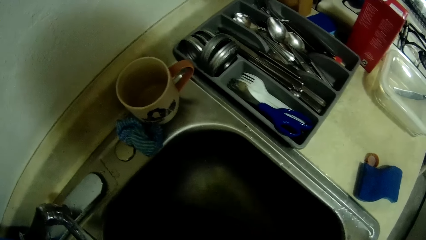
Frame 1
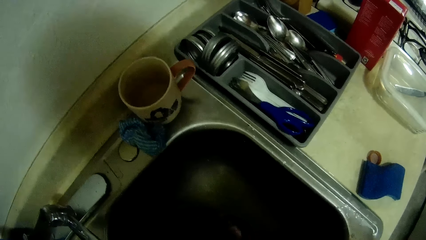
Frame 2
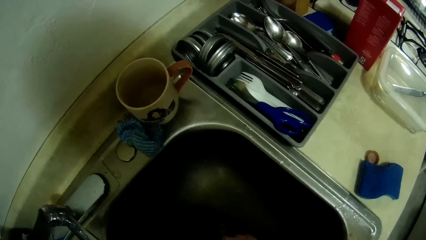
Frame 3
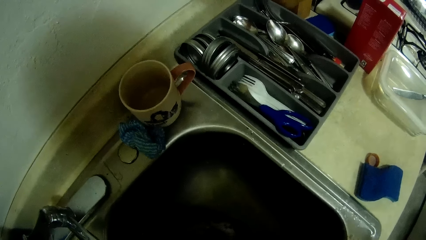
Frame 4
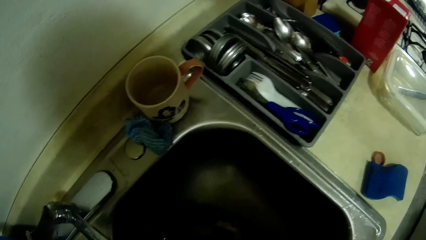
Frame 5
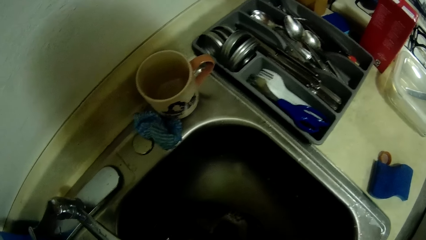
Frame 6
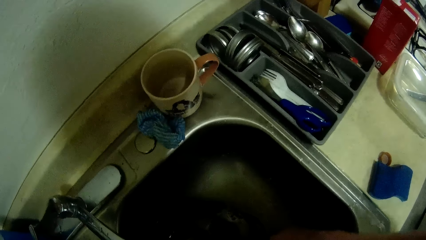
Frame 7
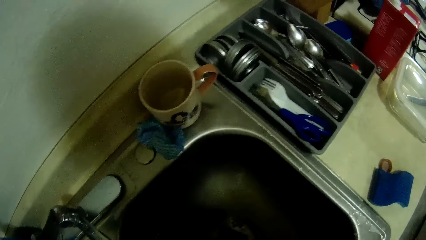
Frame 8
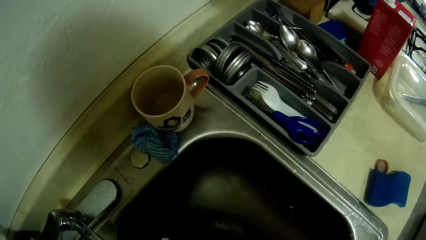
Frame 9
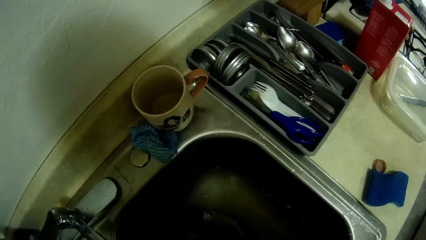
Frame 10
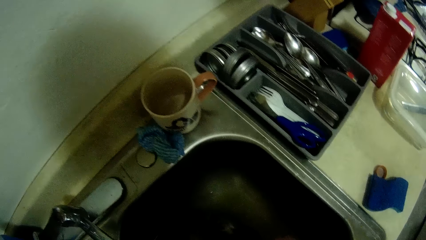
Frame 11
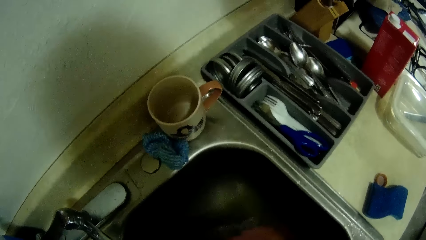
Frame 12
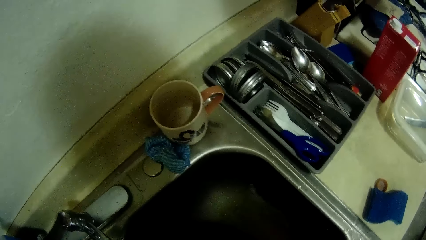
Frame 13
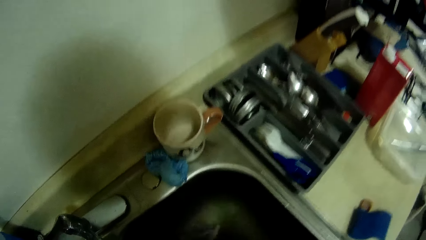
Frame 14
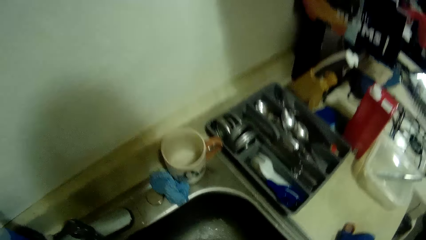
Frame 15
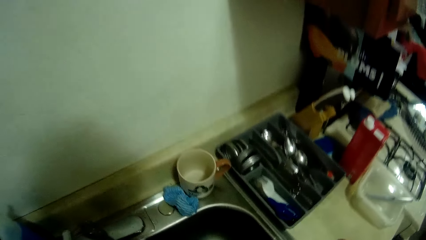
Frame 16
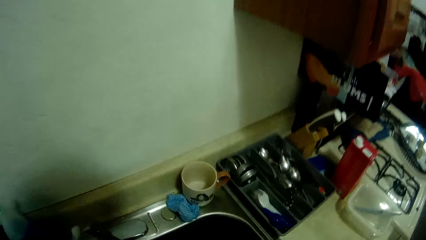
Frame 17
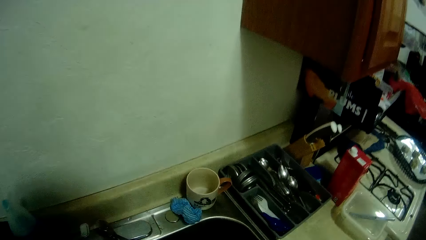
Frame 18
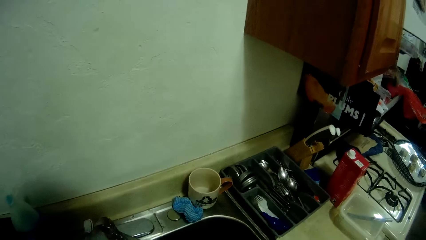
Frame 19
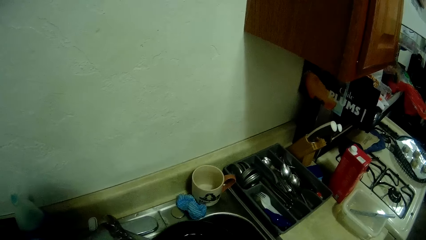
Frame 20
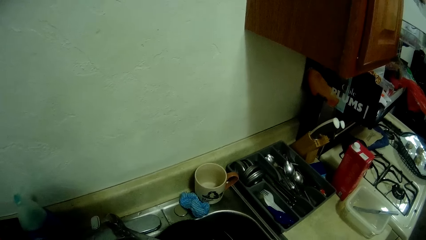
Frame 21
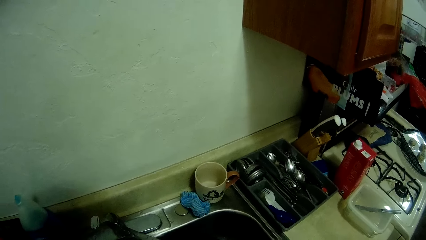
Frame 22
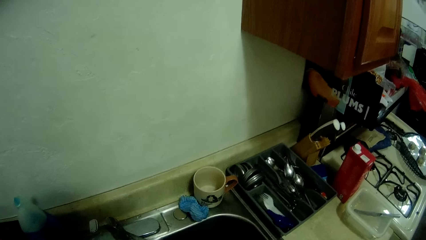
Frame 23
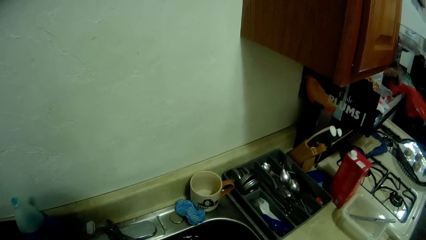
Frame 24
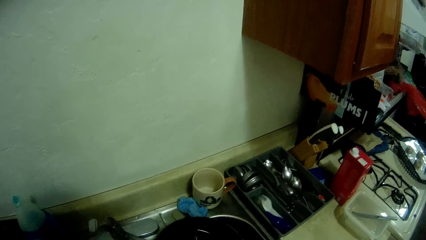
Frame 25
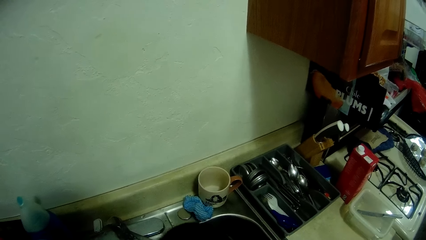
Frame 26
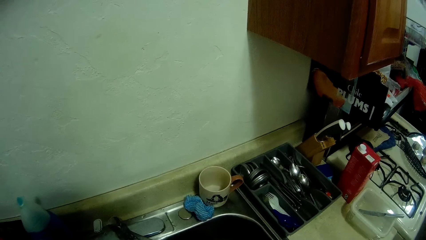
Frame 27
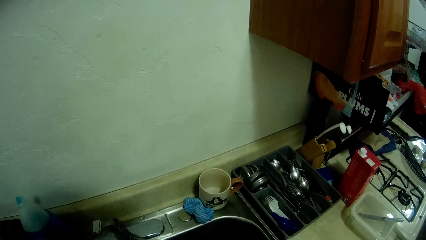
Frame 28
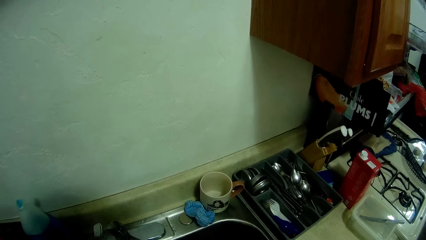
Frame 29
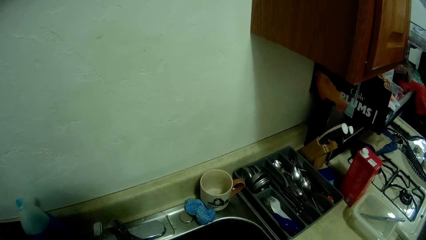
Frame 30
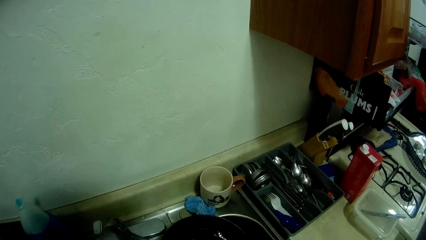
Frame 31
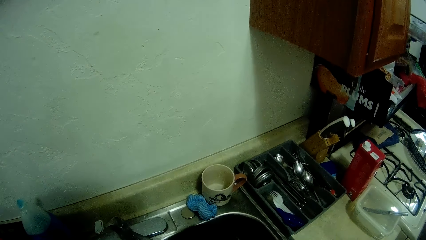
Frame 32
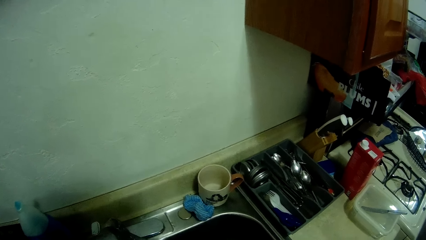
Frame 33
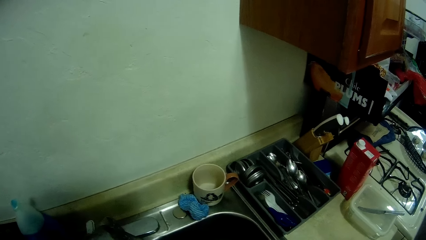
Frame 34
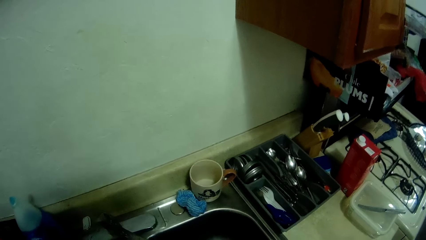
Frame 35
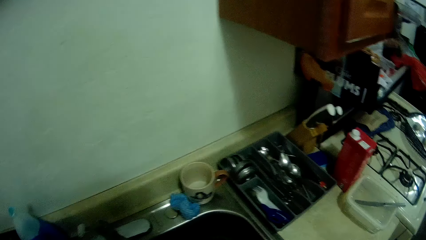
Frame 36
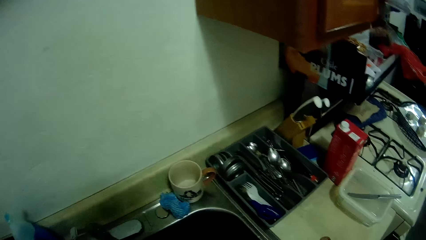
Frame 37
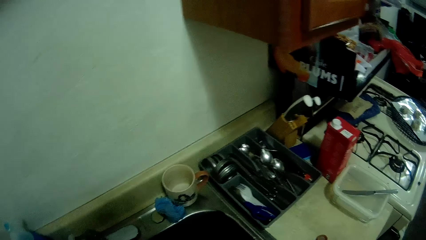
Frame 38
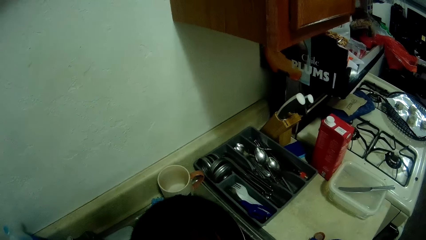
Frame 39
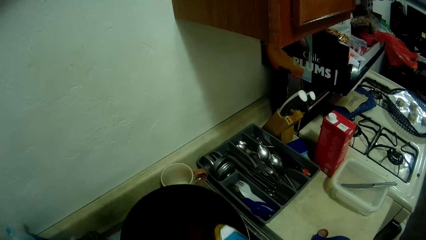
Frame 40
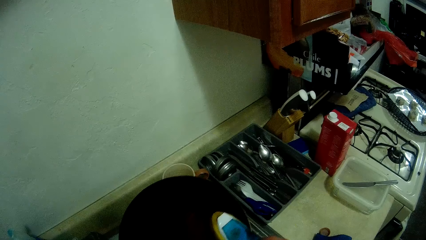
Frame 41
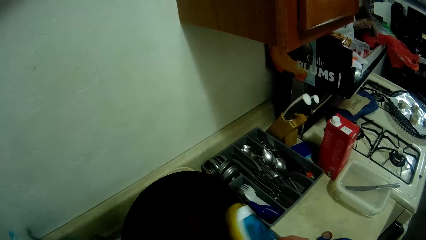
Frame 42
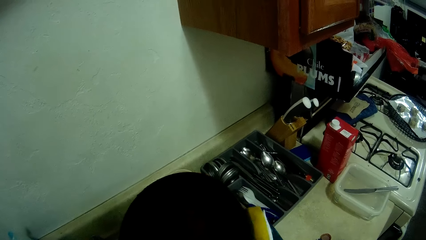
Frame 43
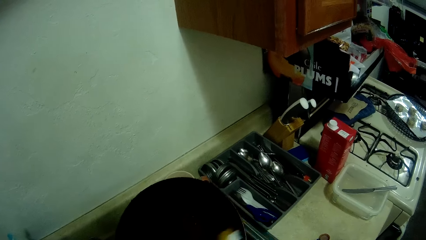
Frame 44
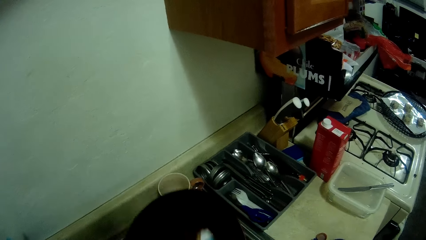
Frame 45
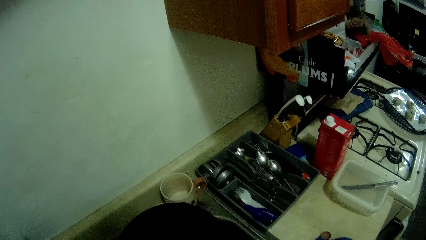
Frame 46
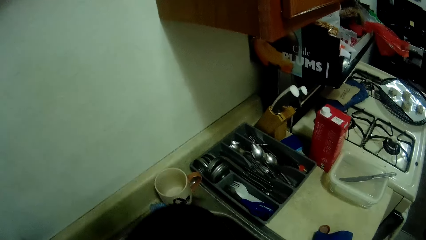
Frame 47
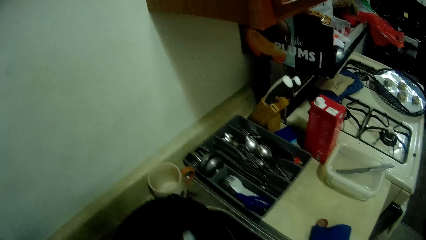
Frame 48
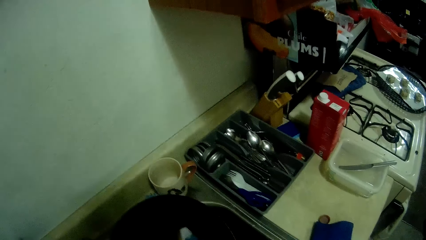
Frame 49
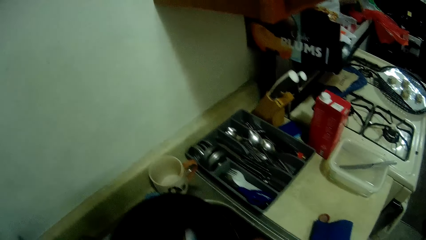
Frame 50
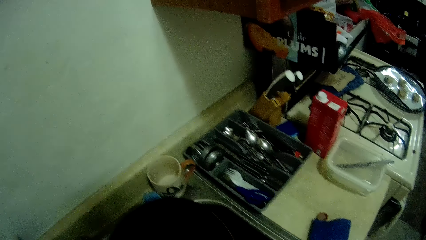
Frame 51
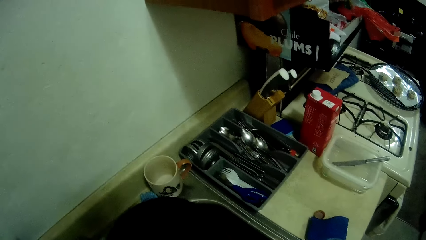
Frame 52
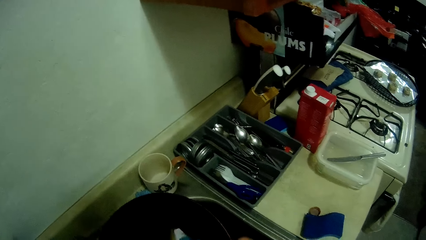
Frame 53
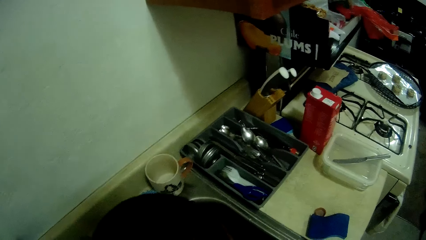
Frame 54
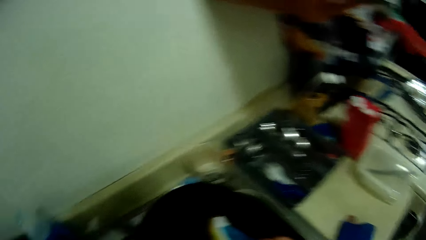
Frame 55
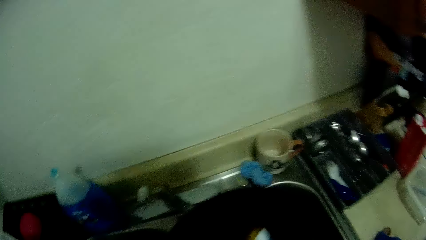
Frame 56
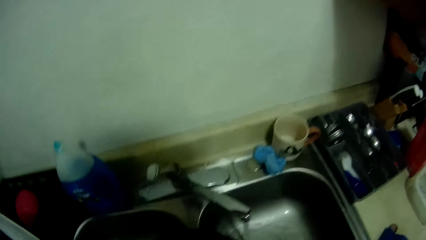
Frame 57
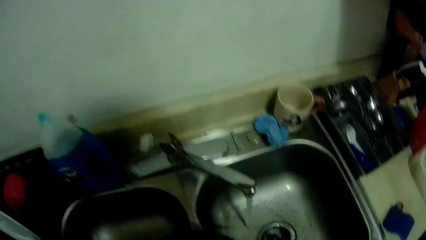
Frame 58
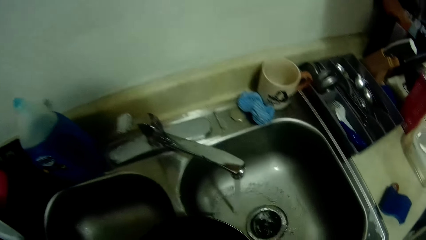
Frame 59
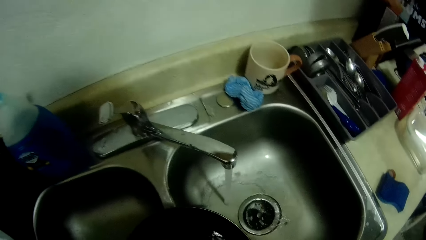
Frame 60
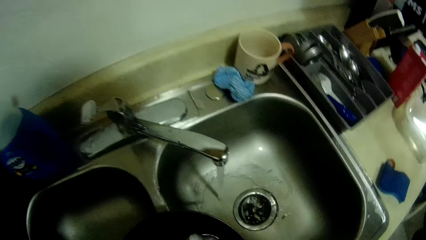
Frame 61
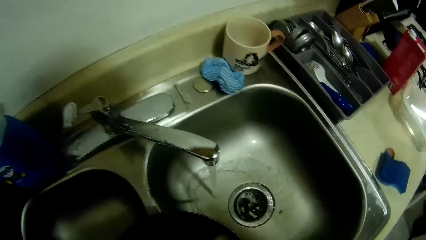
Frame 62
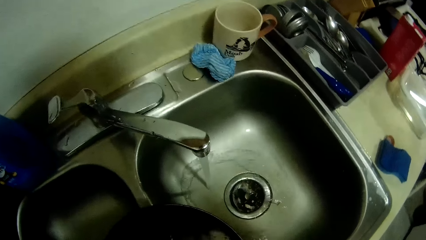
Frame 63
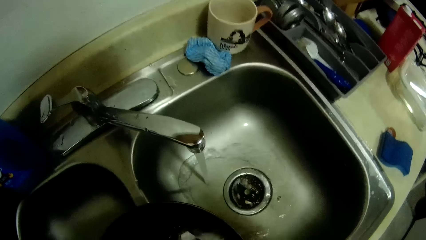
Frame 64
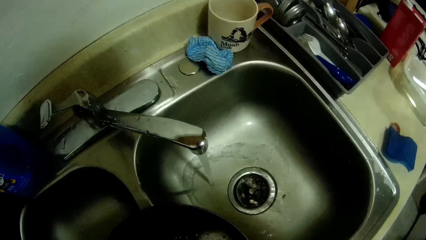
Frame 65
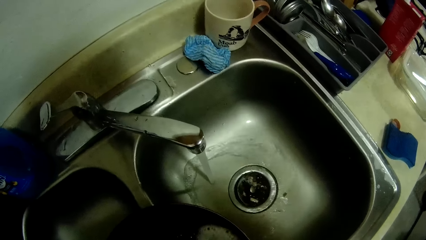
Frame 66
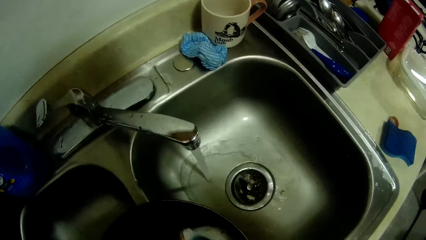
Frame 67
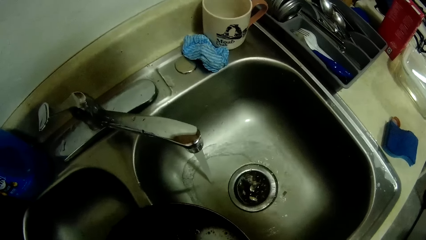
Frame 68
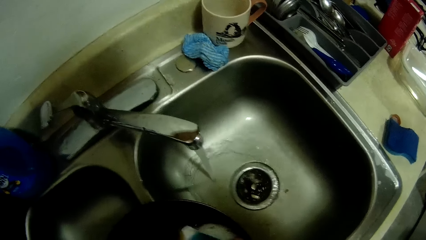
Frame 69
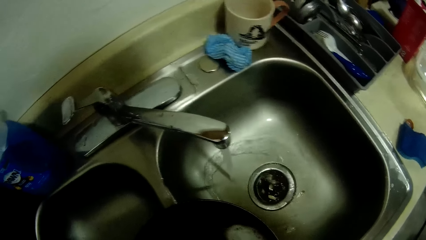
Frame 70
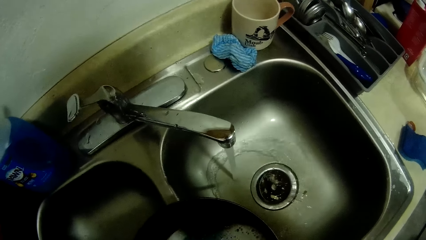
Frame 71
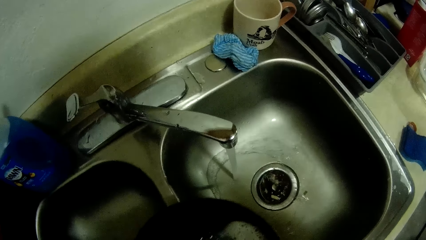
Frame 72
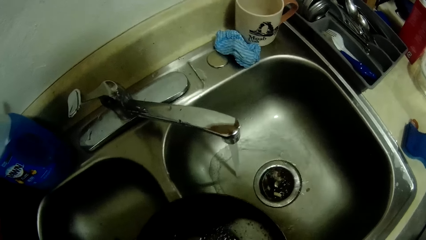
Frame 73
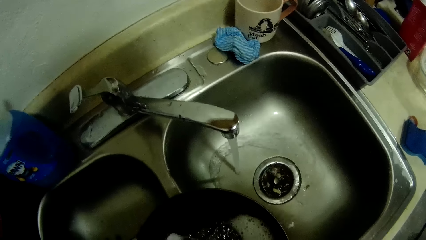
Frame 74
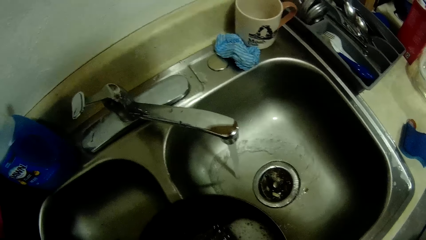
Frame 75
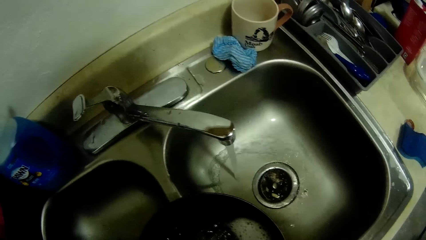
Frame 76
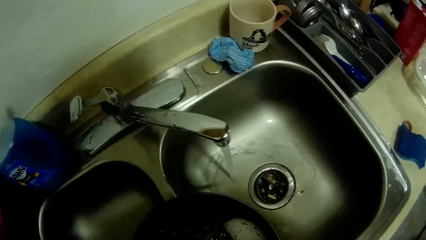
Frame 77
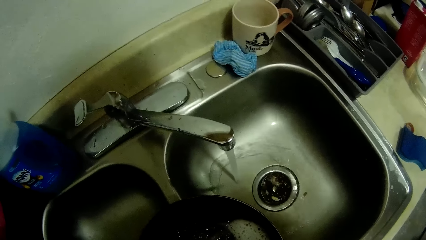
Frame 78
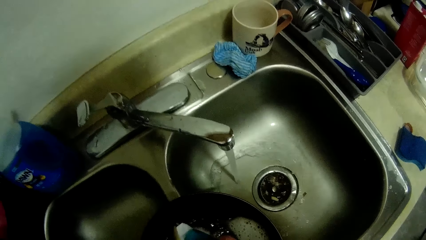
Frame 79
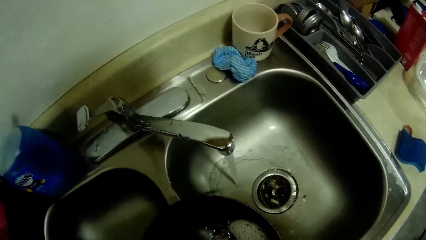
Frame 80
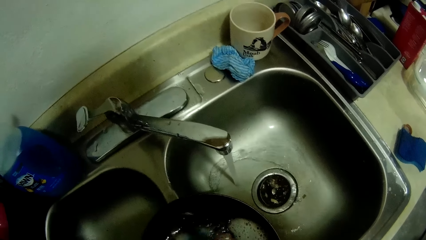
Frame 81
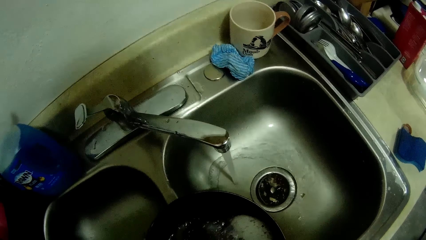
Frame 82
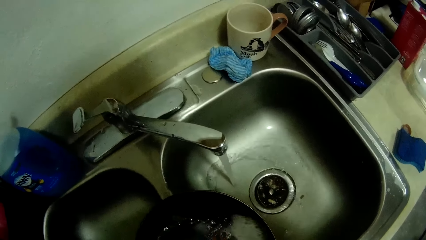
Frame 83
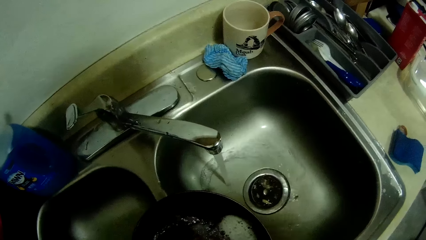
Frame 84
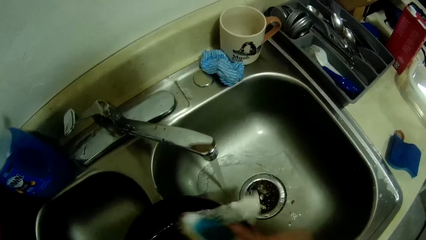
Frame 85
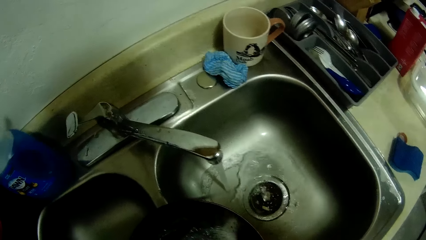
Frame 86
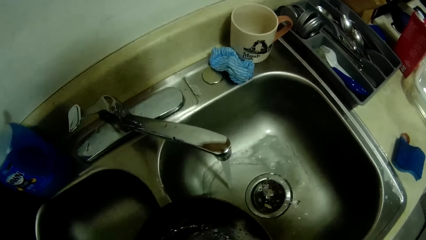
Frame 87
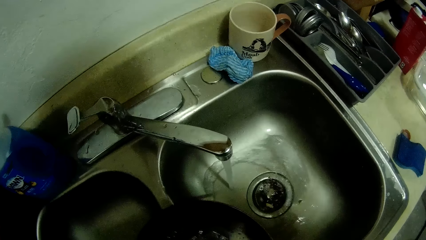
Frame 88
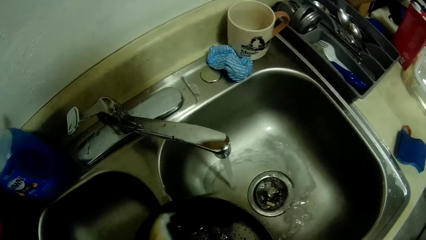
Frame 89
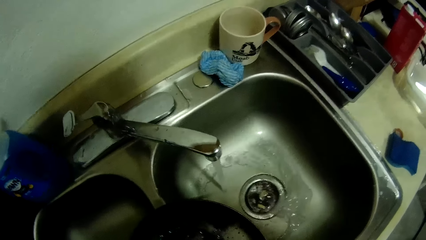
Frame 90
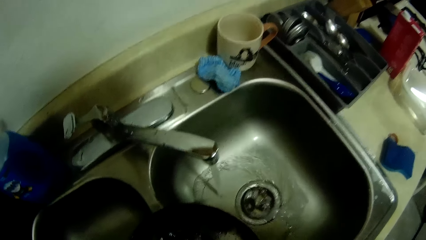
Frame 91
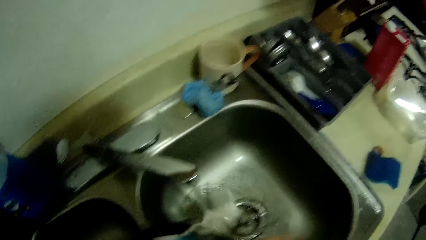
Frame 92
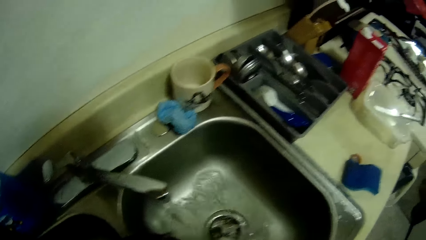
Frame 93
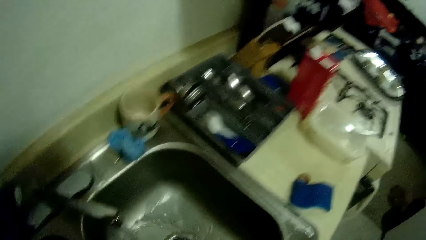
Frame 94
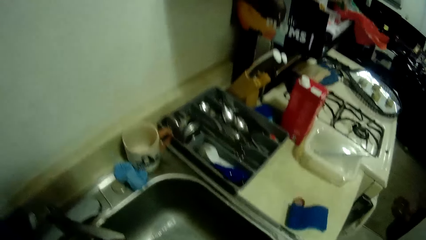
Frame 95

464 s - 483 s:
The camera wearer looks around a kitchen. They clean a pan with a scrubber in a sink.
